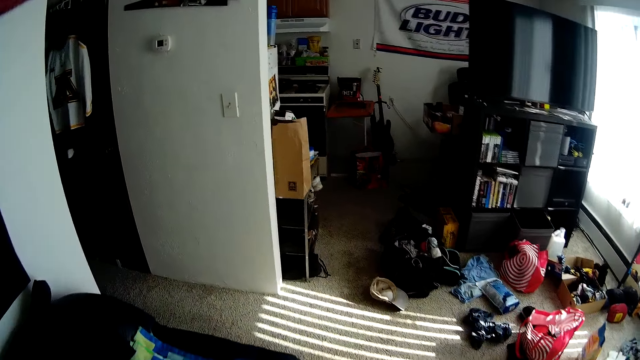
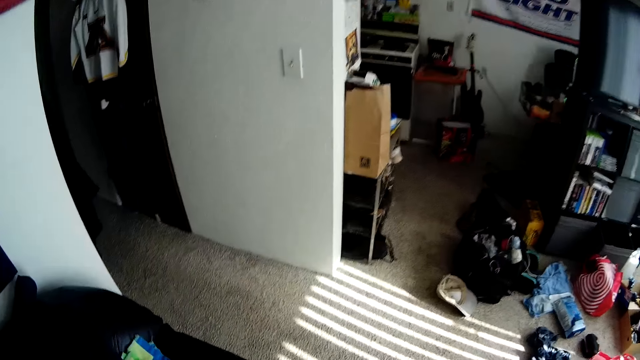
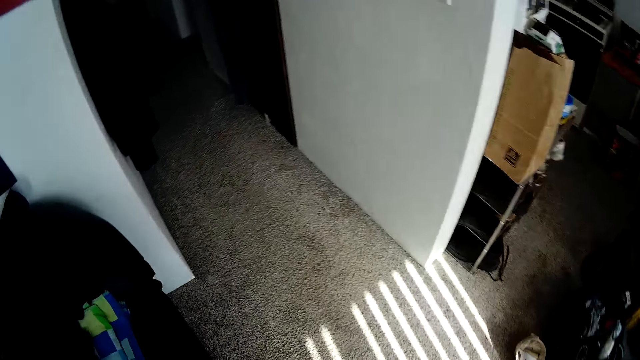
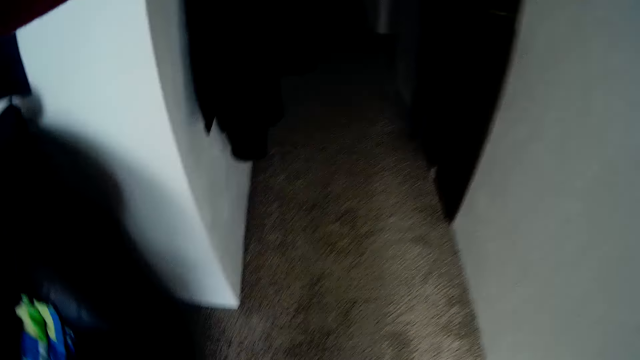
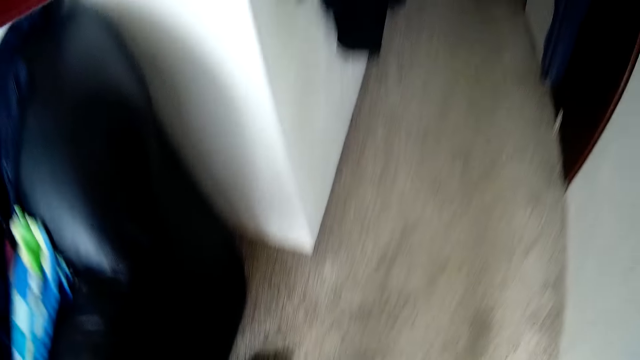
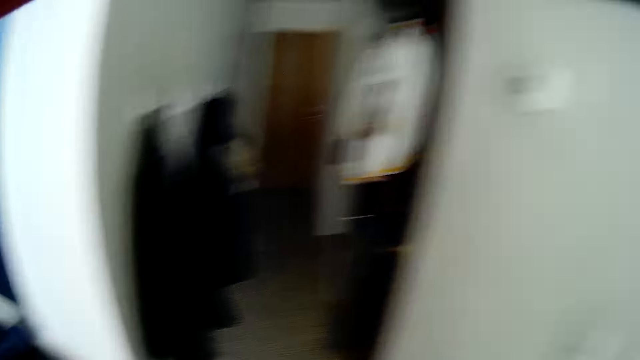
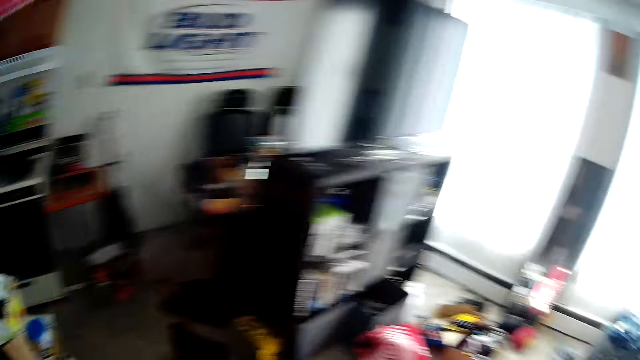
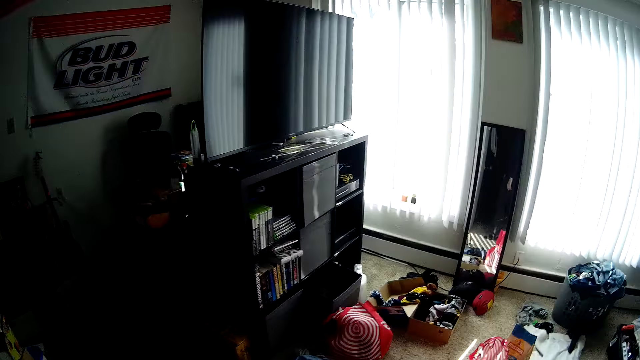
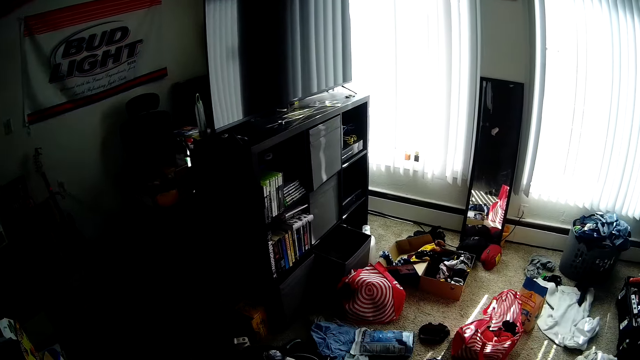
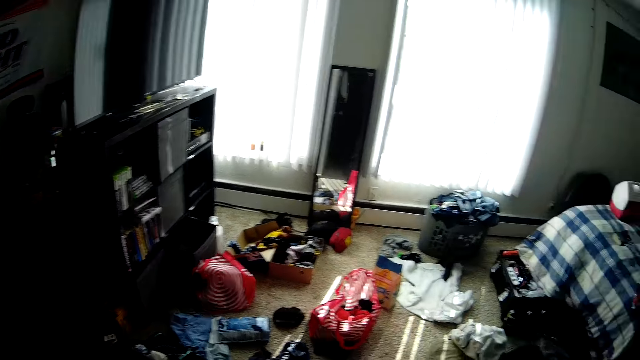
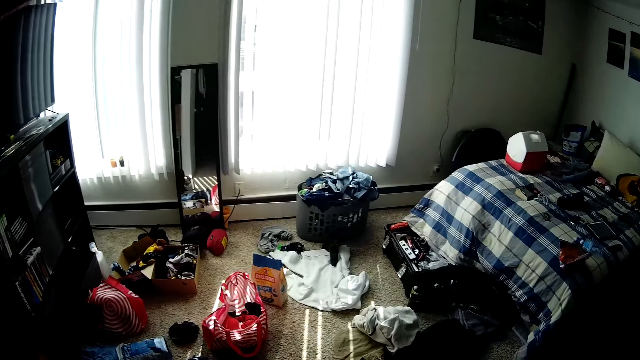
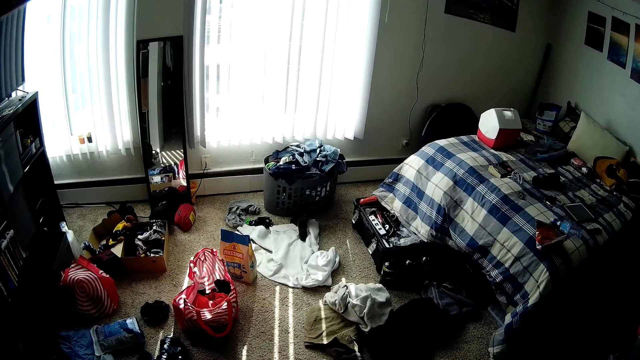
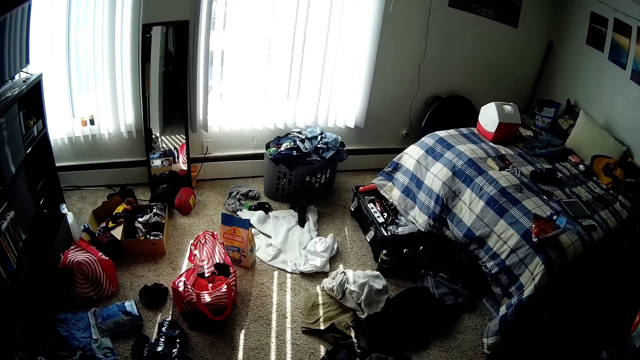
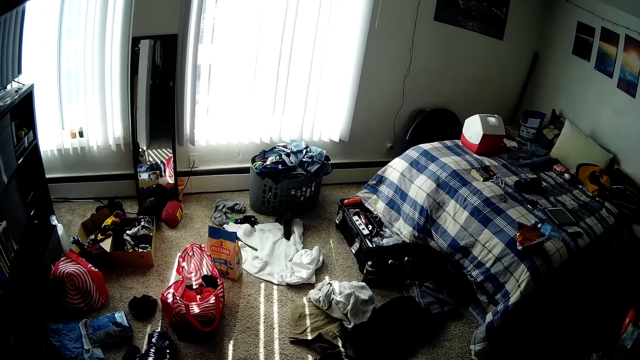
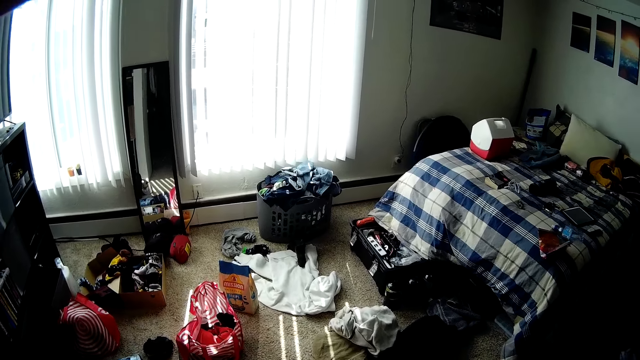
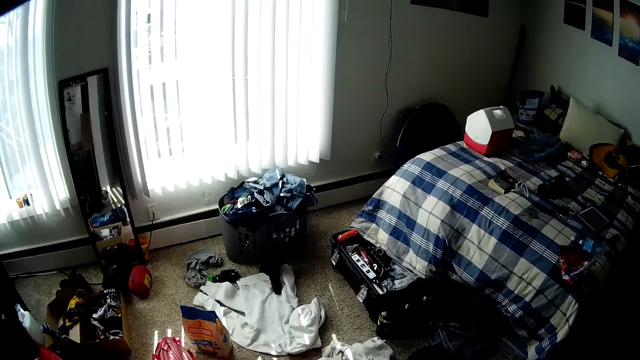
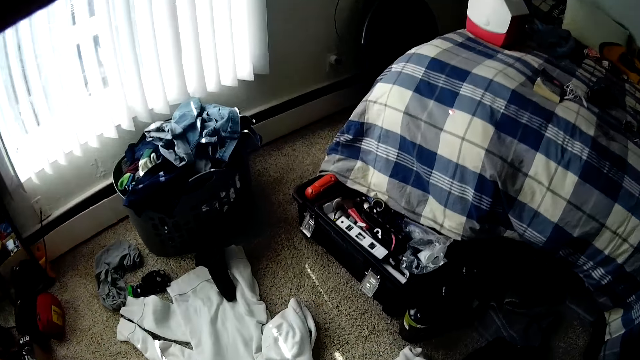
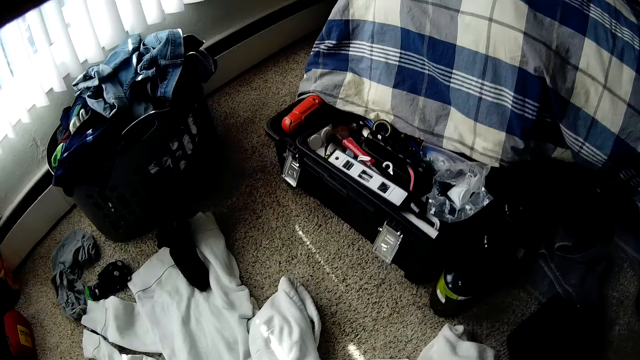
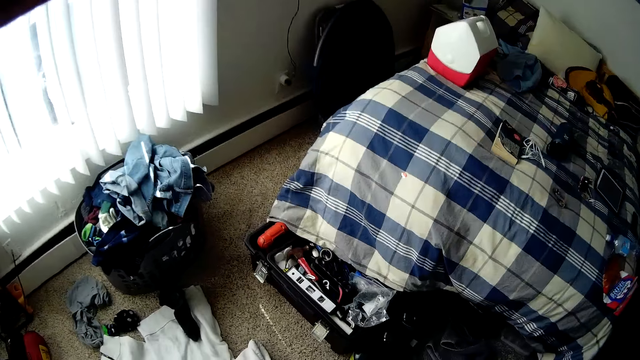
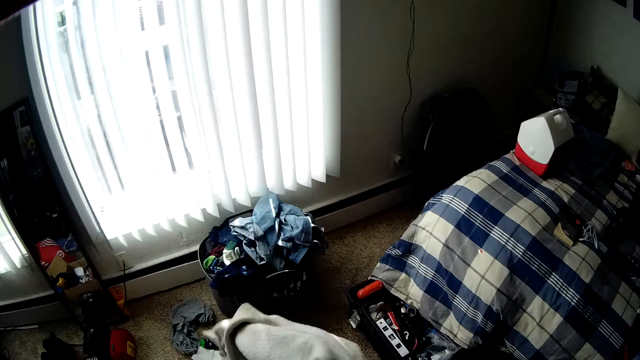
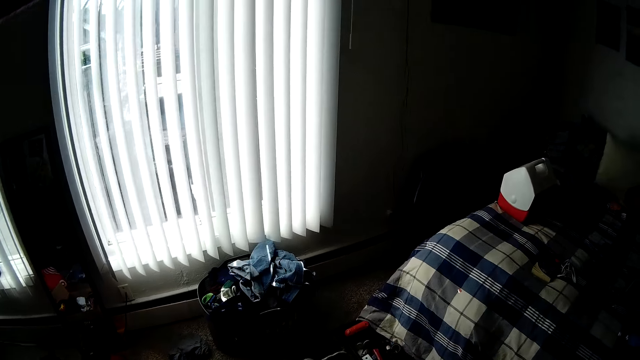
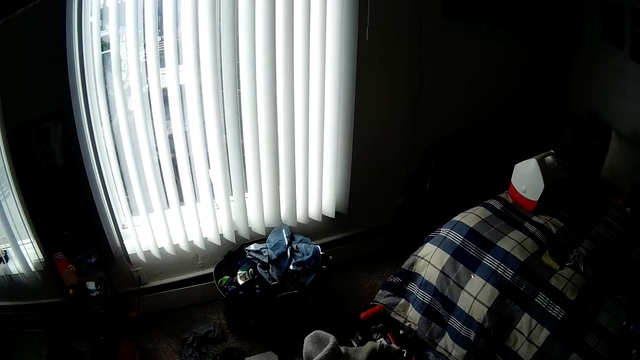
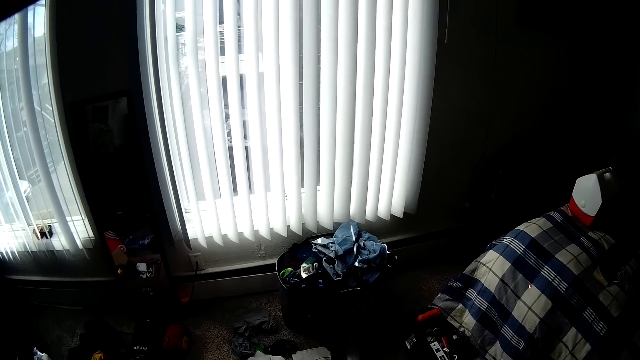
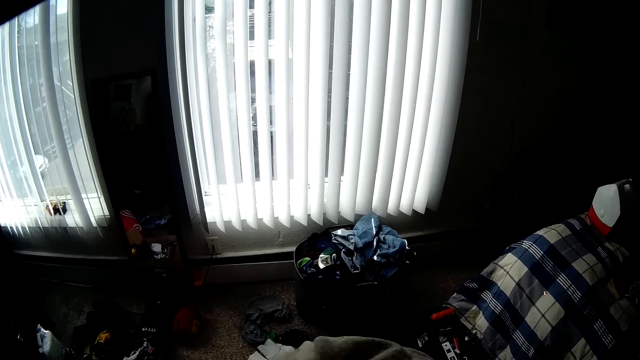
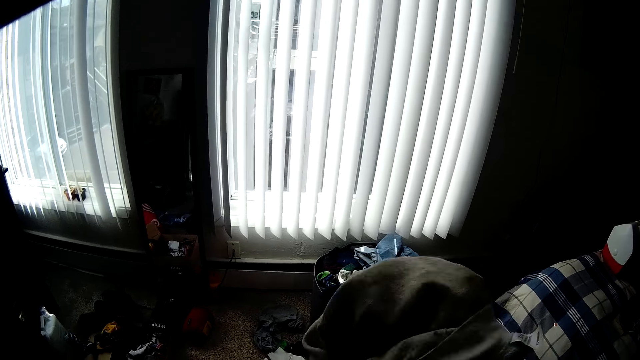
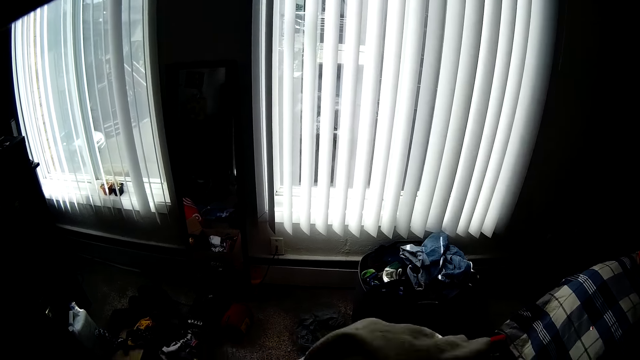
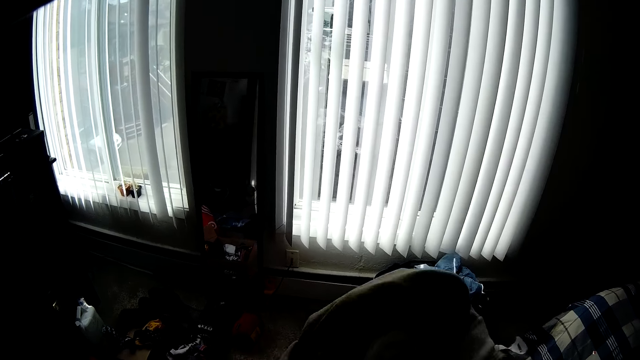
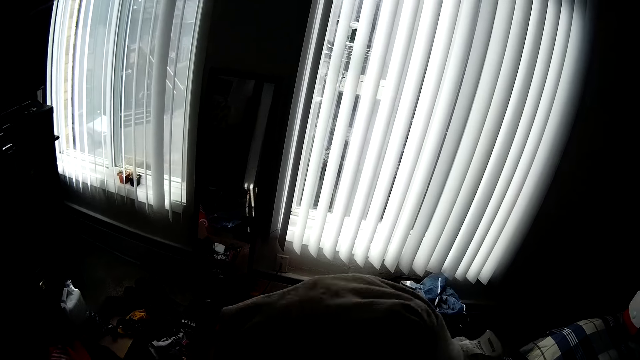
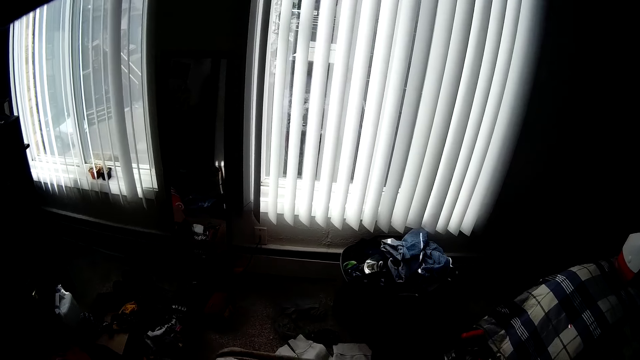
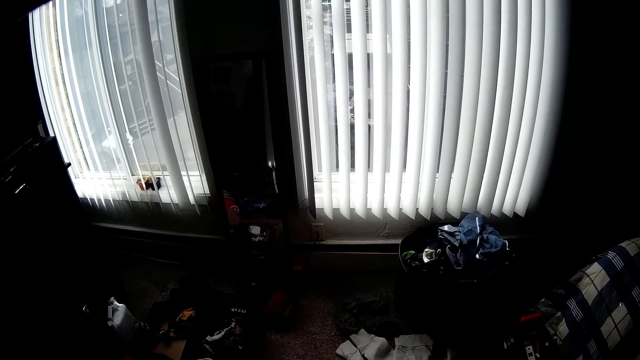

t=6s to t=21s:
The camera wearer puts the sandal shoe on the floor. They turn around. They fold a cloth.

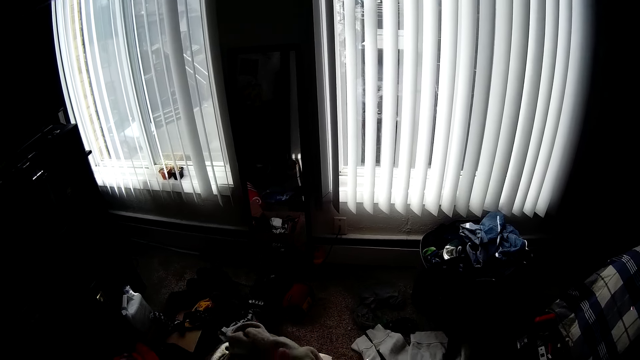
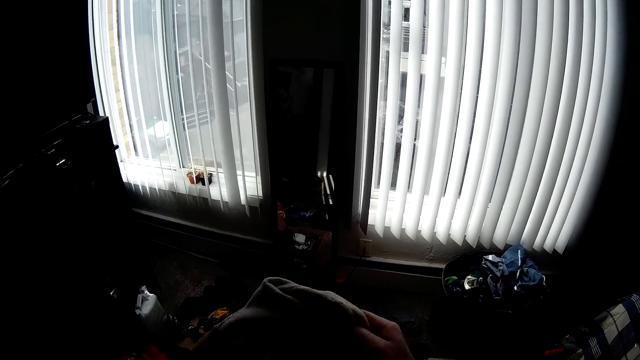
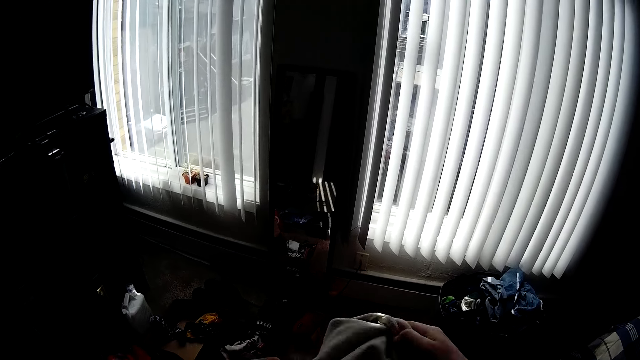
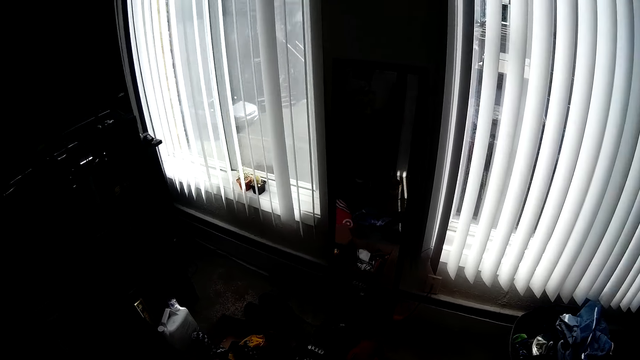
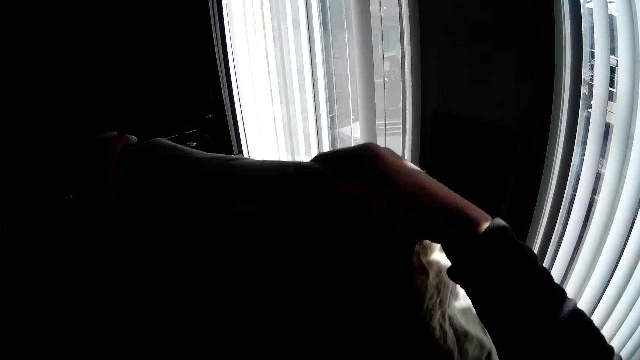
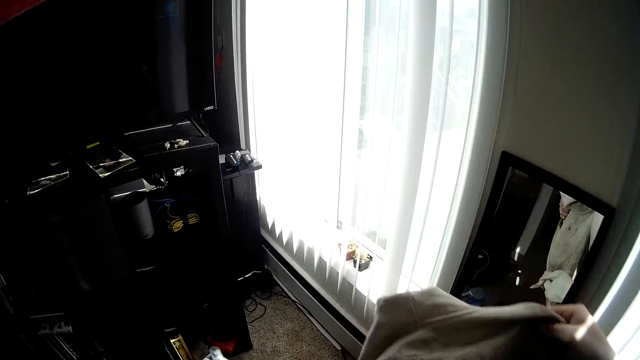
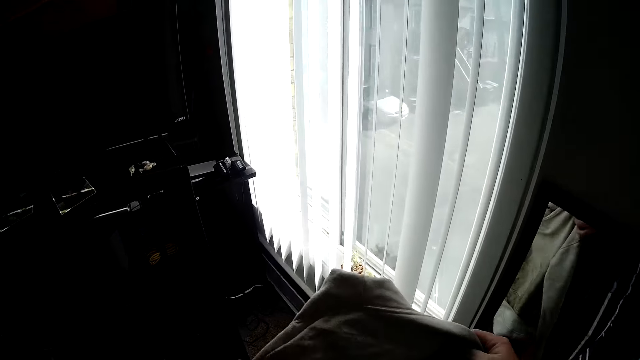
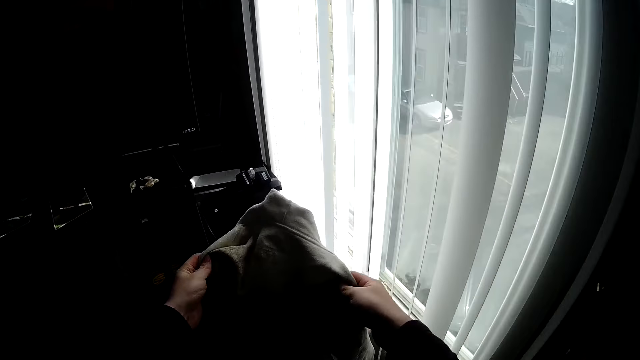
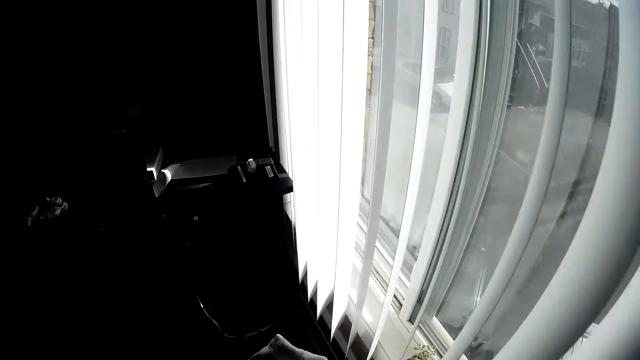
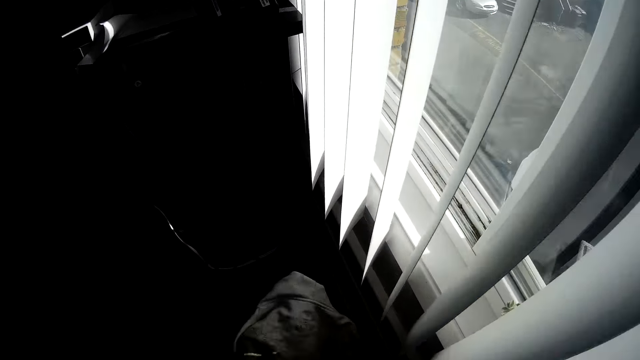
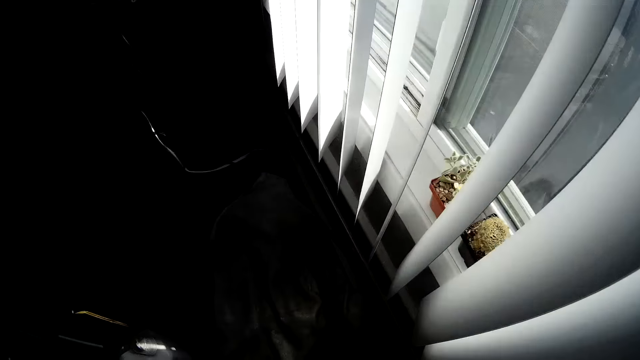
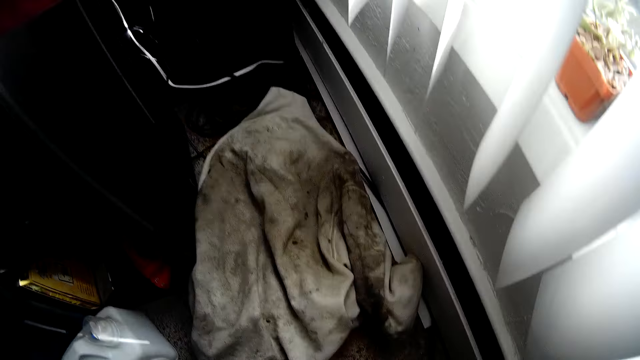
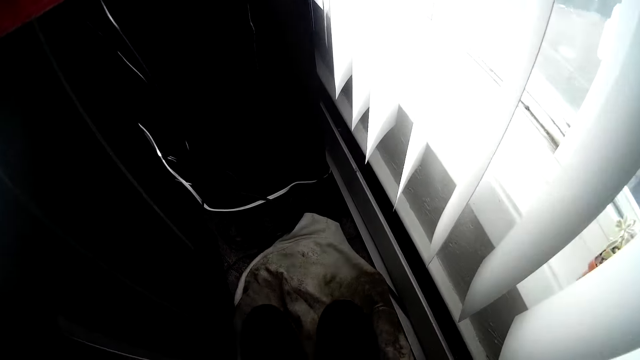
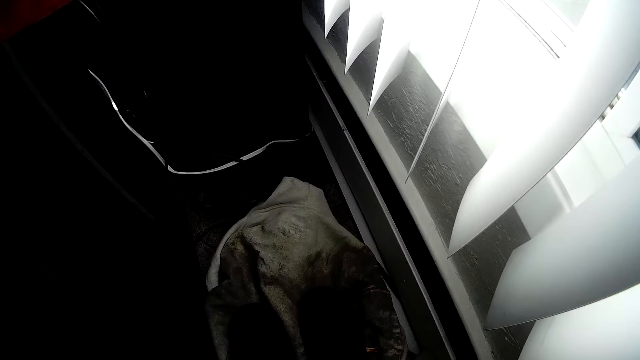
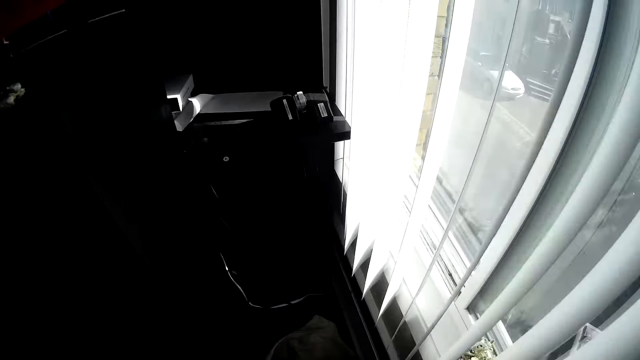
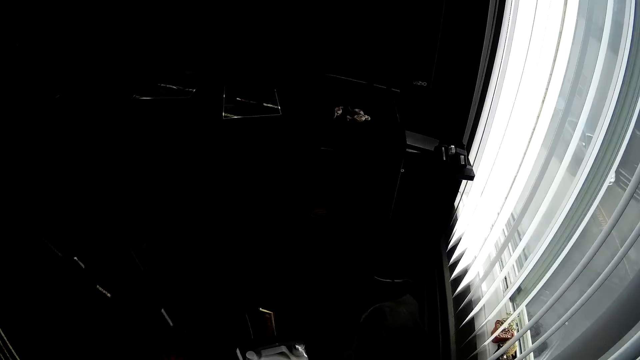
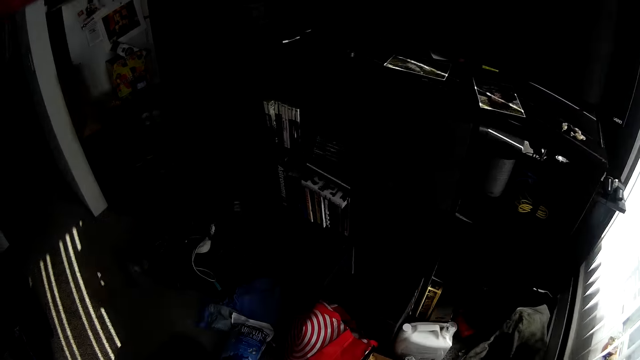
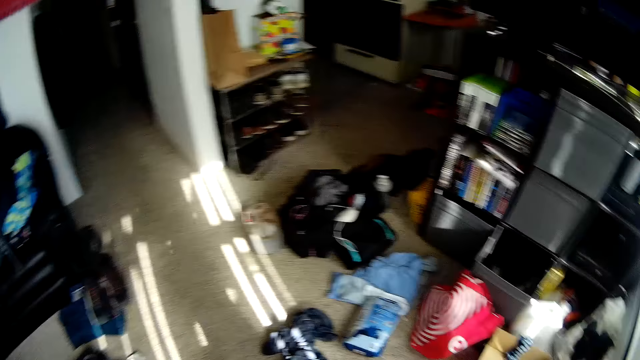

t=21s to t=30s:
The camera wearer drops the cloth in his hands on the floor. He puts shoes on top of the cloth. He steps on the cloth on the floor.
